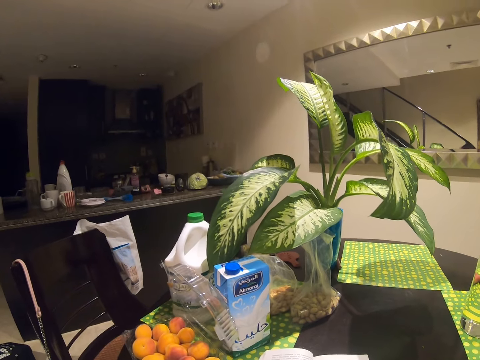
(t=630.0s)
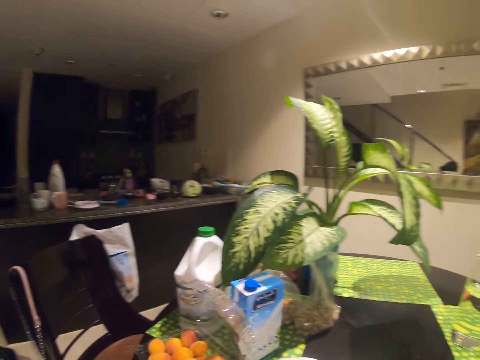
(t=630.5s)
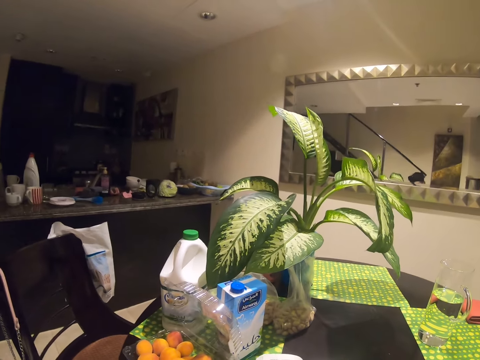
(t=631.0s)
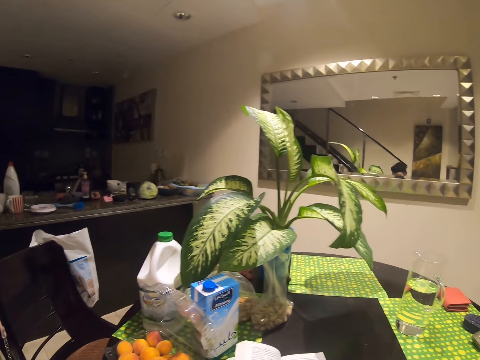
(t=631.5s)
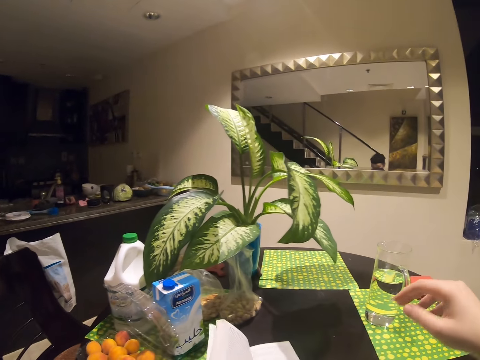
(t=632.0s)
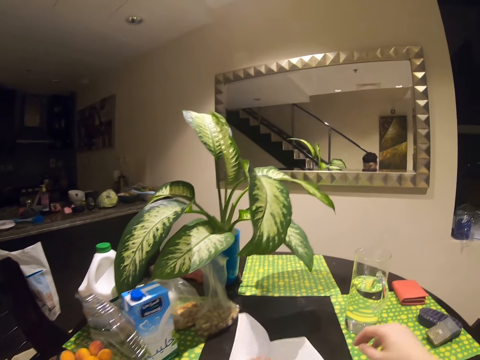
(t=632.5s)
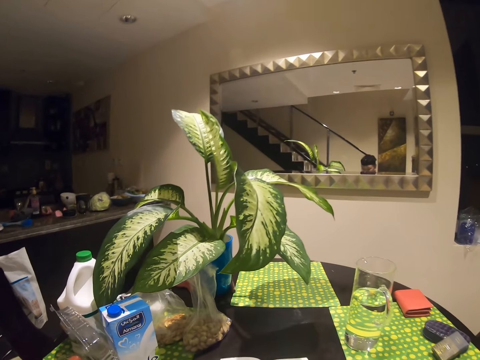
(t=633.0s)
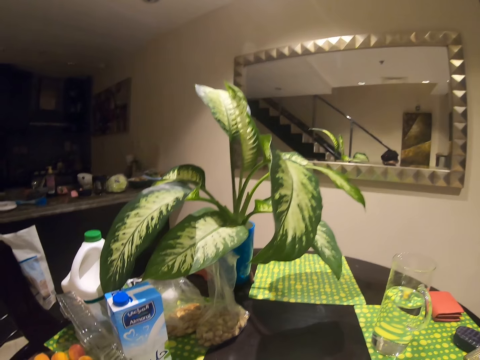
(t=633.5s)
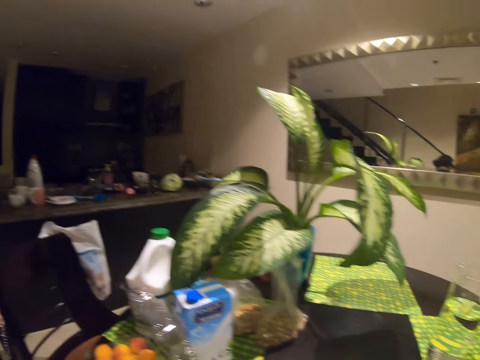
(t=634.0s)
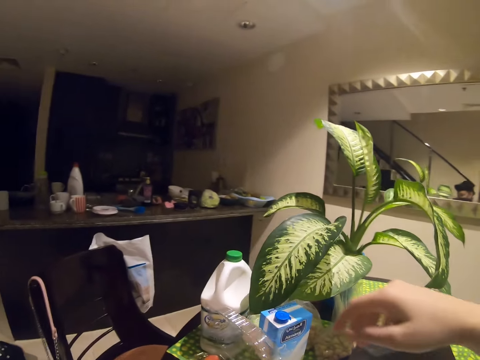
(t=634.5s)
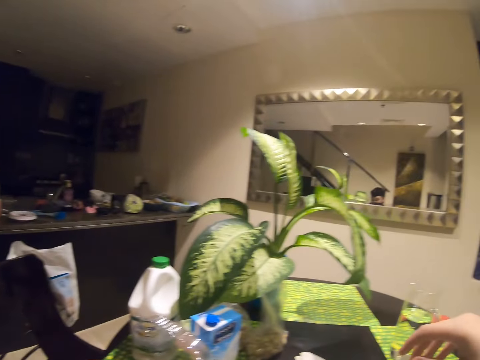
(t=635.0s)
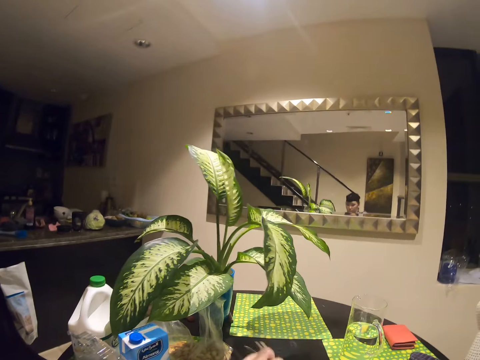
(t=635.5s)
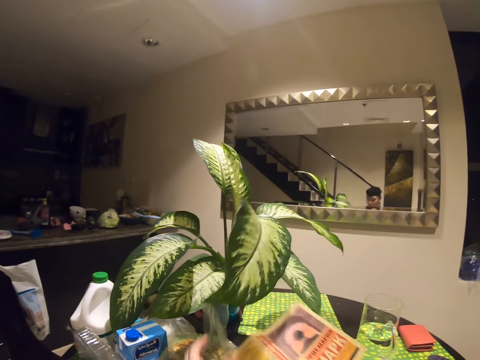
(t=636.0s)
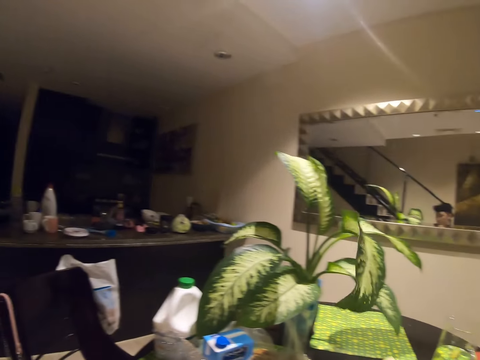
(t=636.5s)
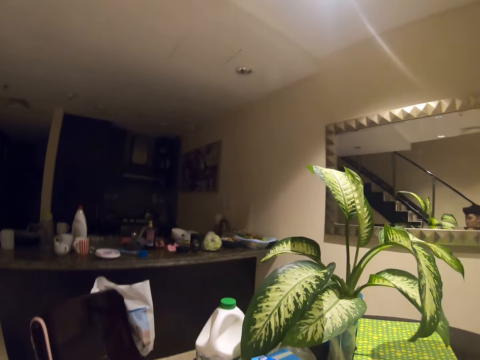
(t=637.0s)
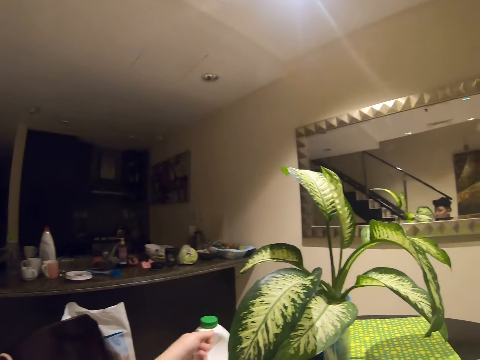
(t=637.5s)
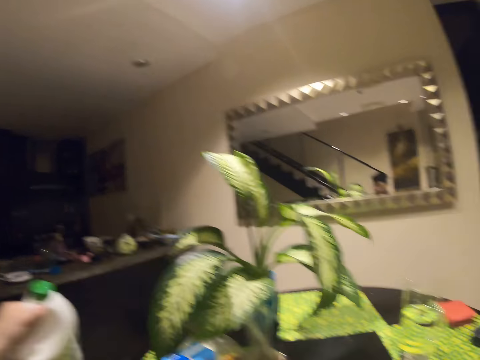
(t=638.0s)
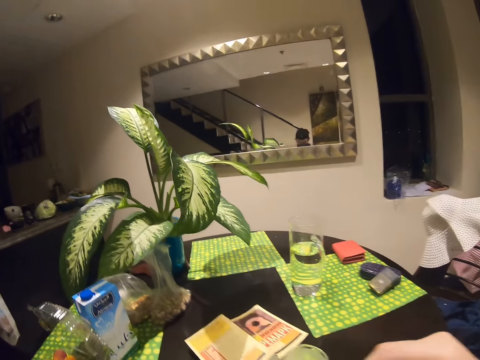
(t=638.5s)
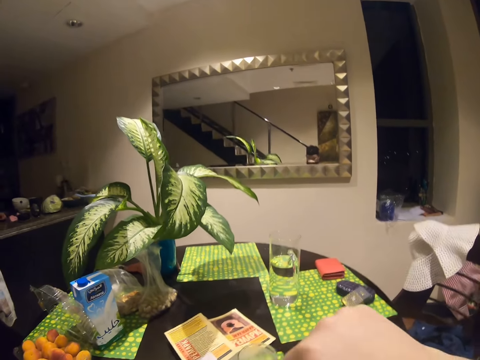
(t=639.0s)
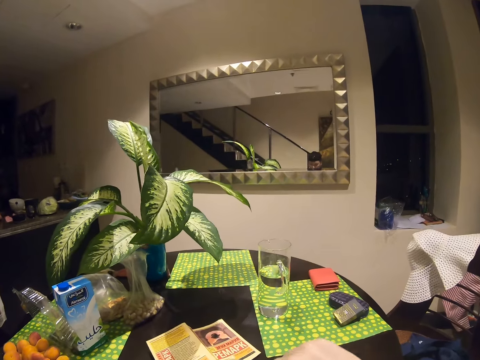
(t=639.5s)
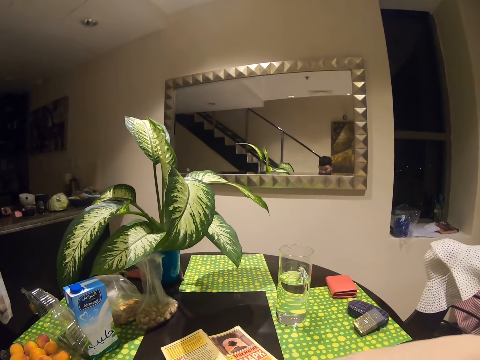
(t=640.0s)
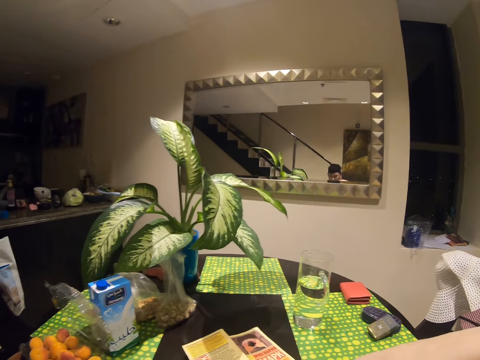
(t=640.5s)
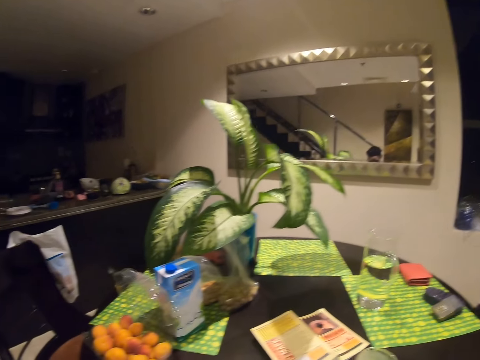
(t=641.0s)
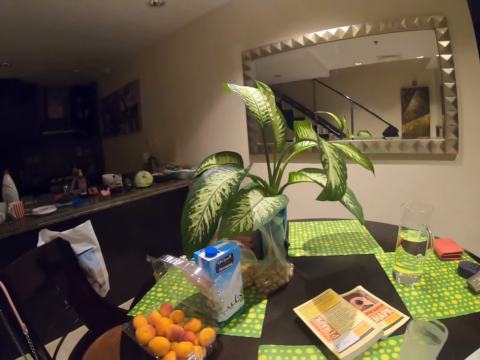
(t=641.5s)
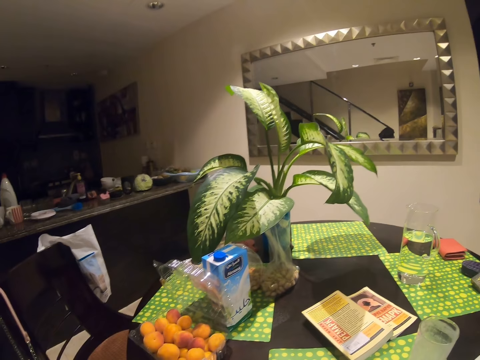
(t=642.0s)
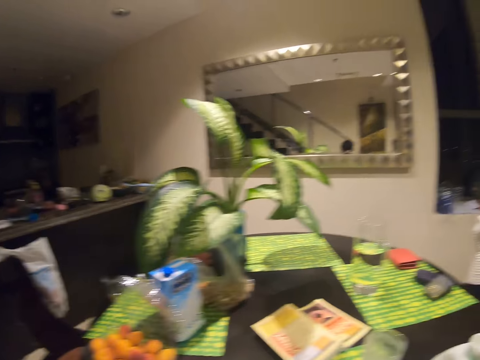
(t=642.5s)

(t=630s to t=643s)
The camera wearer moves the book on the table. They put the book on the table. They pick up the milk. They open the milk.

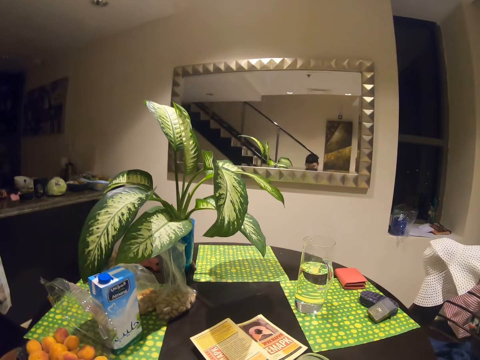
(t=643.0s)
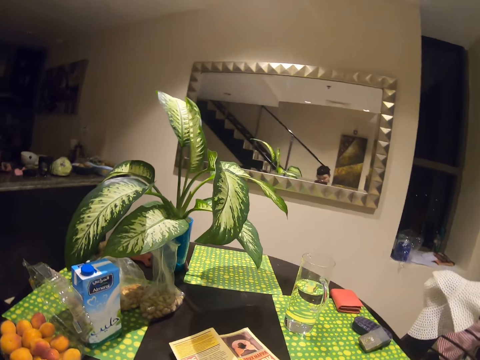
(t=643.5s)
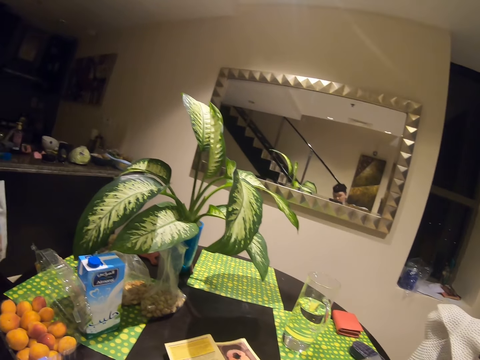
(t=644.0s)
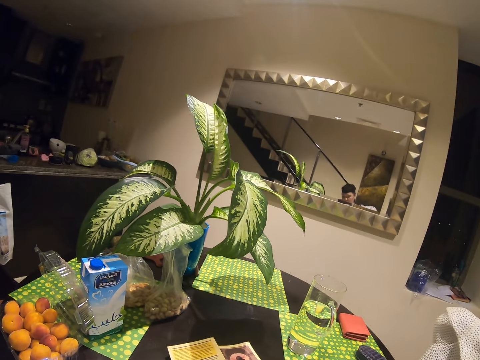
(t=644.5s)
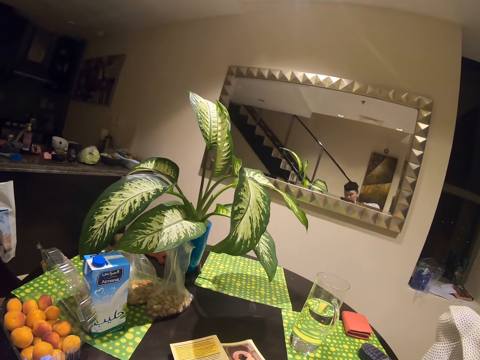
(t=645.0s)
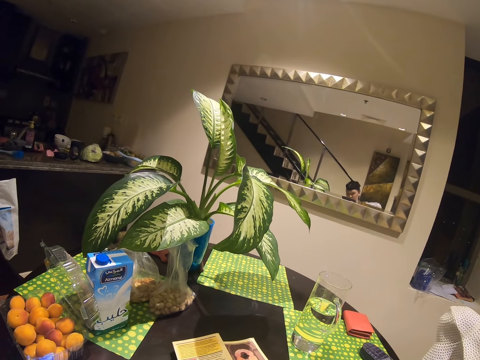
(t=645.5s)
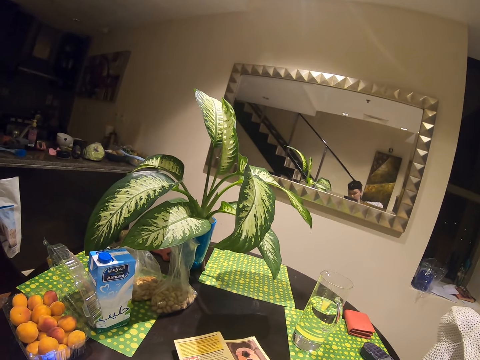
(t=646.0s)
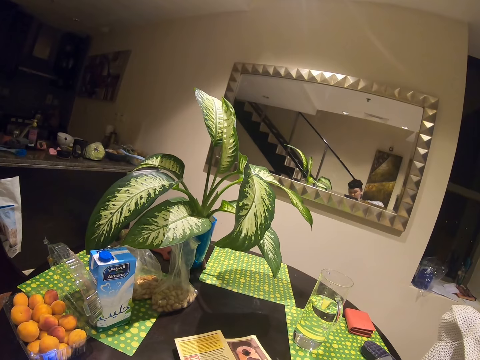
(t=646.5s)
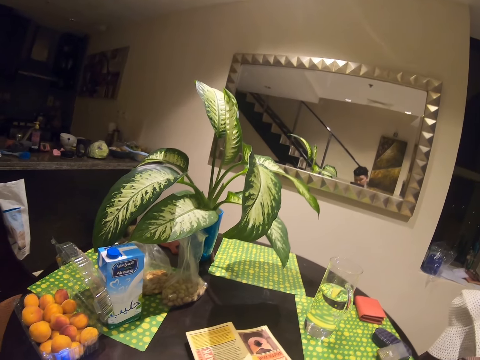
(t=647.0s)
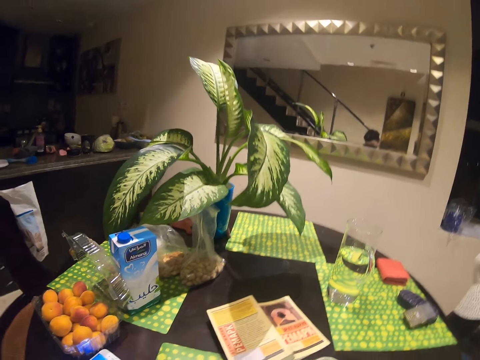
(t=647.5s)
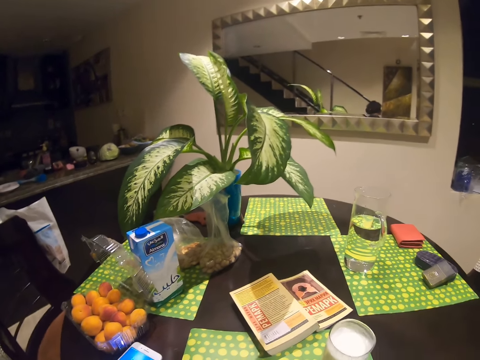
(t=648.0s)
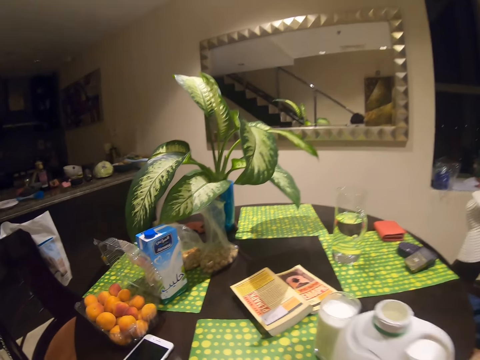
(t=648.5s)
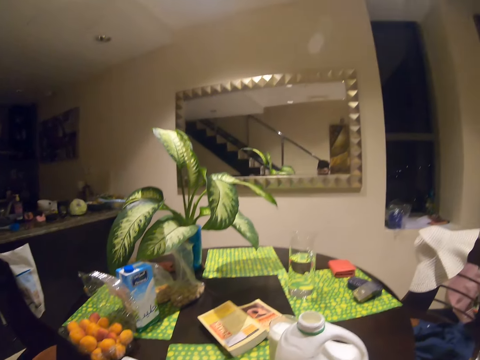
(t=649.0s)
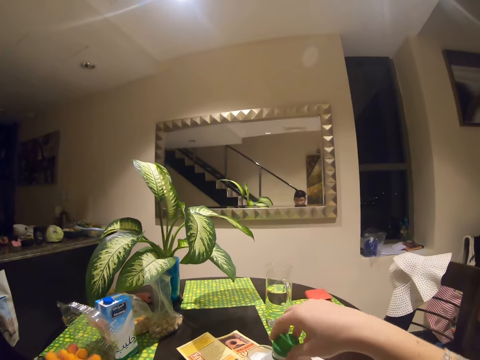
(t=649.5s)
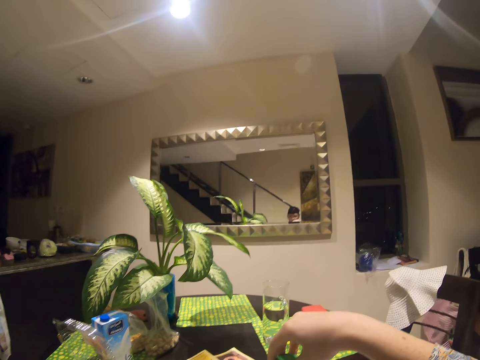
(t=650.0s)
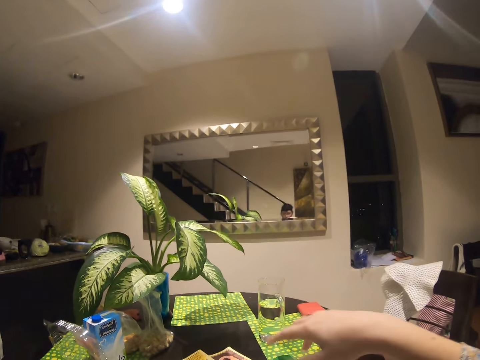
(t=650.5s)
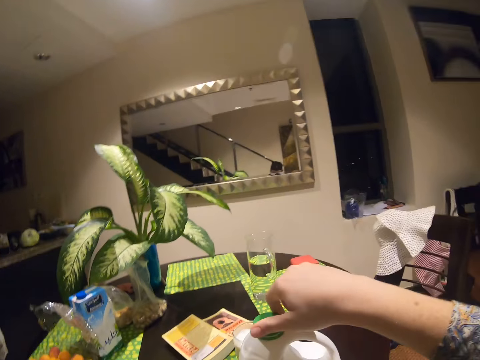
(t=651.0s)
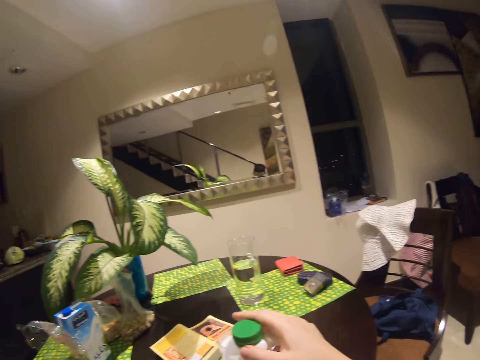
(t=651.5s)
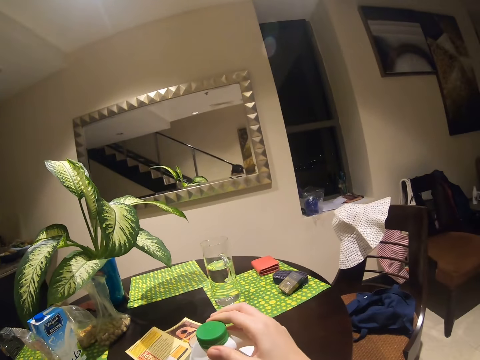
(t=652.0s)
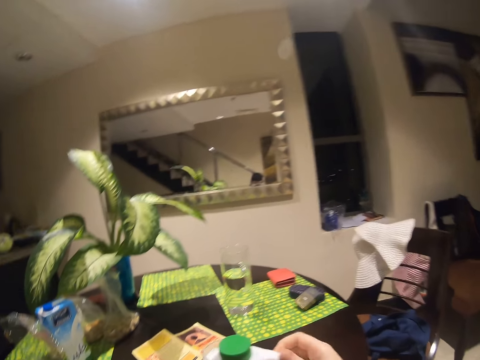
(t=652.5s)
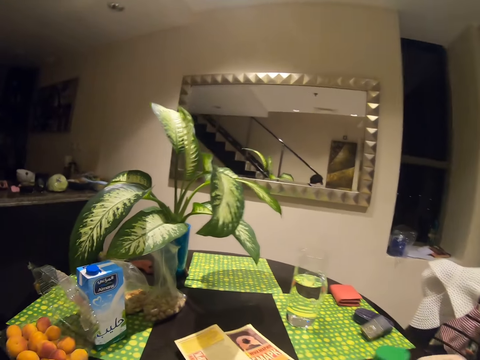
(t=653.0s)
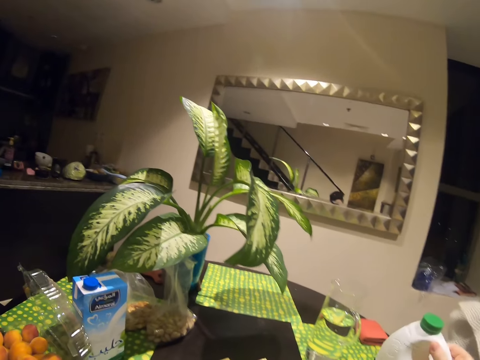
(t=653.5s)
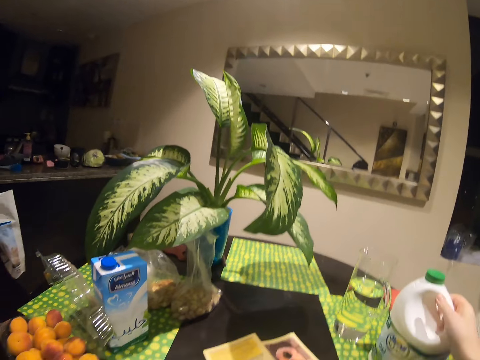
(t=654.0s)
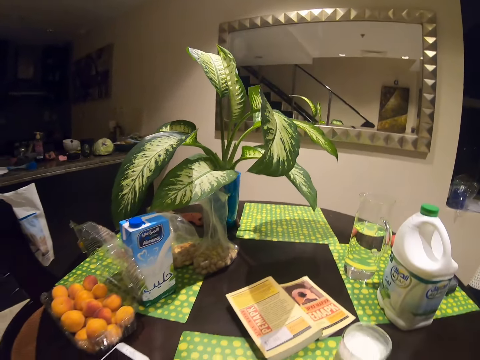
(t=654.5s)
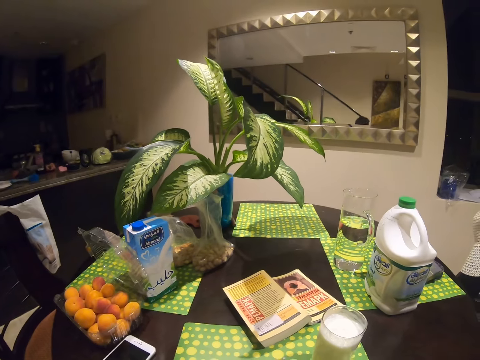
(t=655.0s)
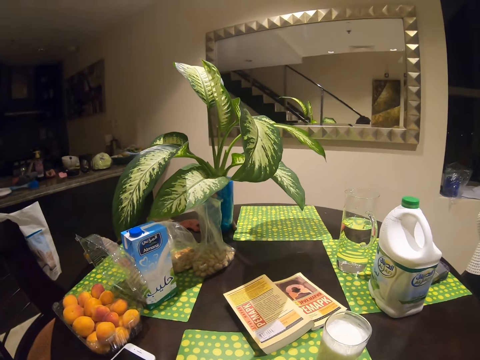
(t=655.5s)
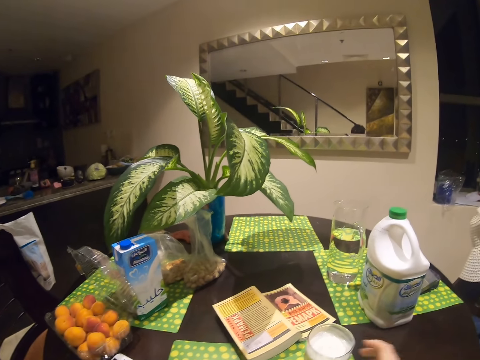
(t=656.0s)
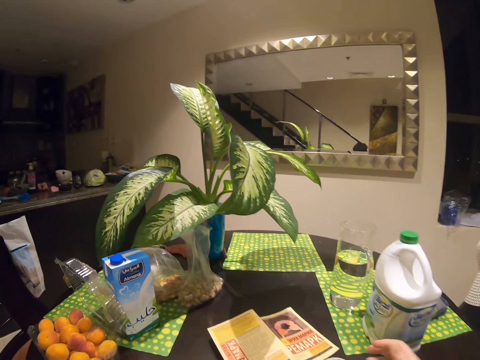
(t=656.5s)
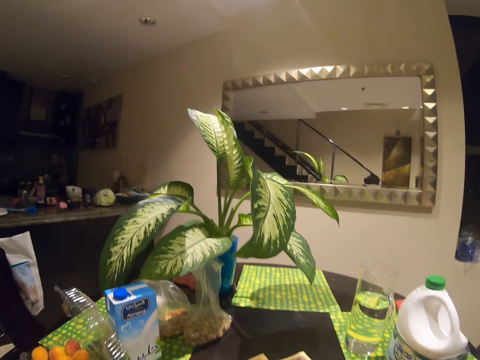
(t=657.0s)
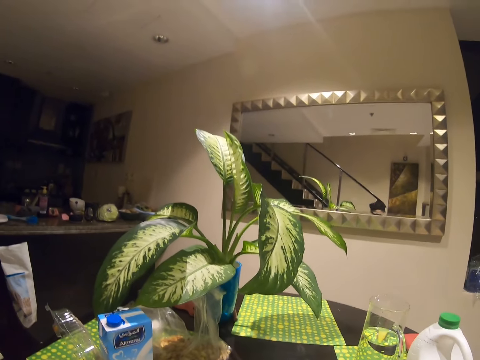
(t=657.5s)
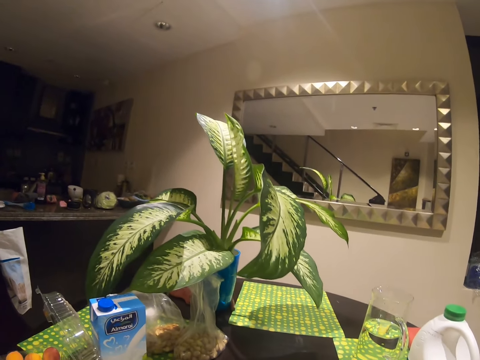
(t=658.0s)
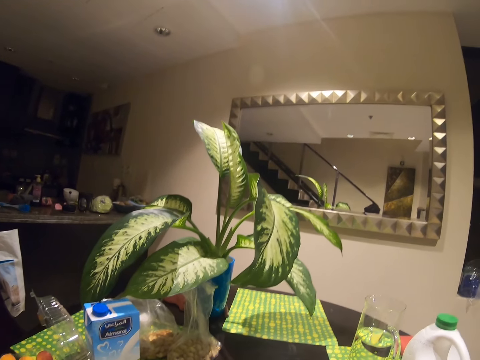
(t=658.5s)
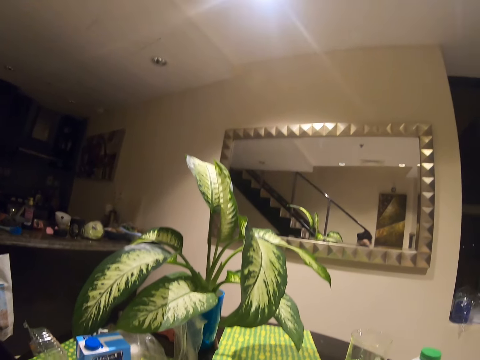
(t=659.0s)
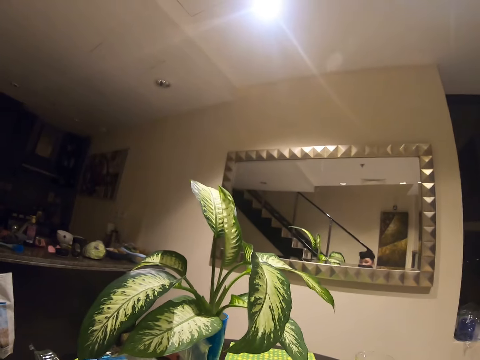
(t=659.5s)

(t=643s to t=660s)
The camera wearer pours milk in the glass. They close the milk. They place the milk on the table. They pick a fruit.
